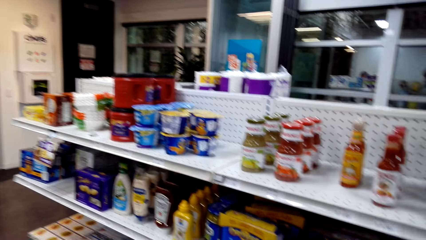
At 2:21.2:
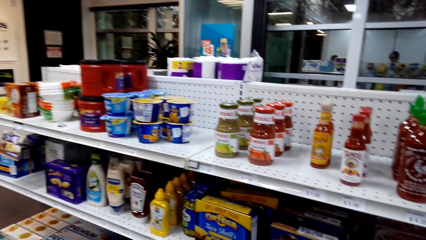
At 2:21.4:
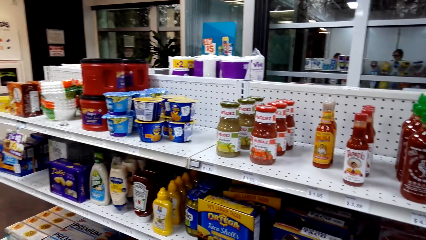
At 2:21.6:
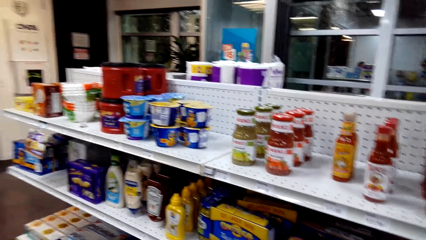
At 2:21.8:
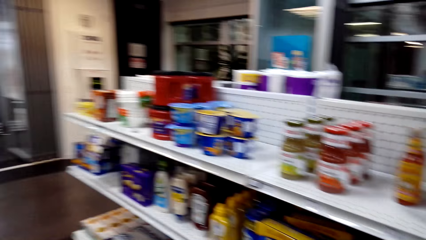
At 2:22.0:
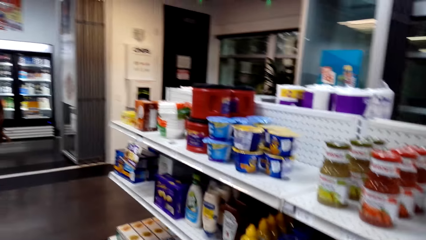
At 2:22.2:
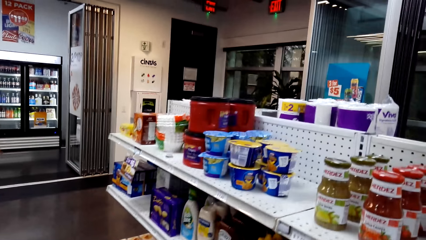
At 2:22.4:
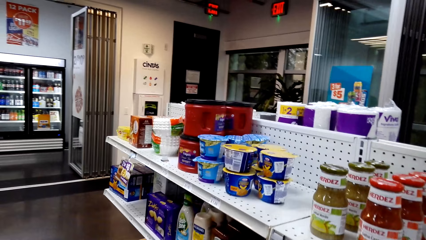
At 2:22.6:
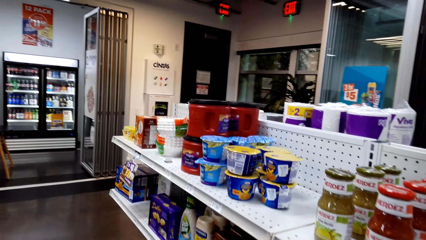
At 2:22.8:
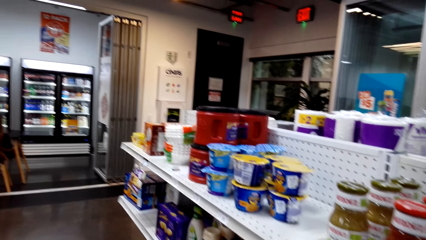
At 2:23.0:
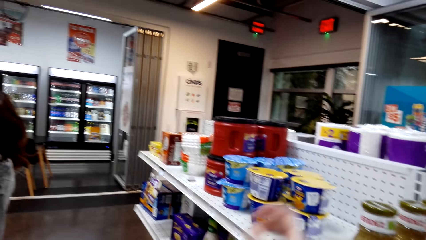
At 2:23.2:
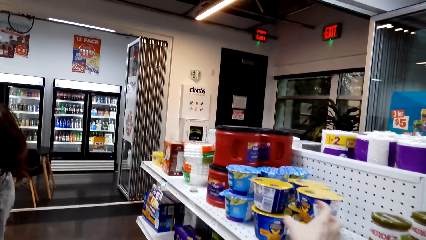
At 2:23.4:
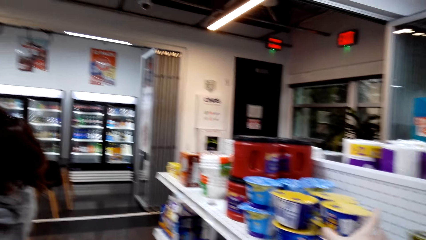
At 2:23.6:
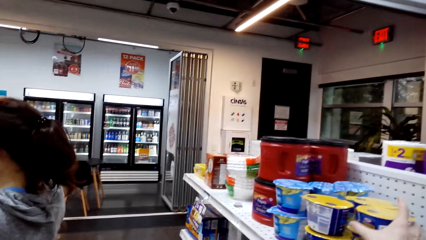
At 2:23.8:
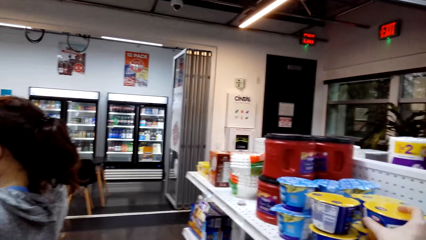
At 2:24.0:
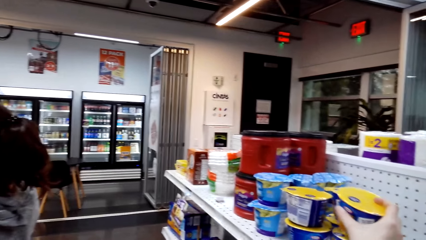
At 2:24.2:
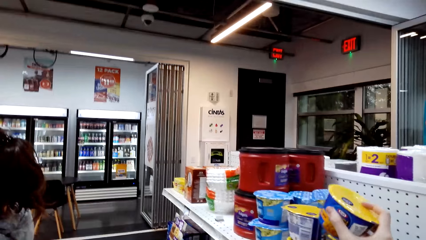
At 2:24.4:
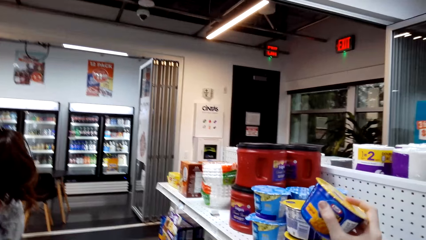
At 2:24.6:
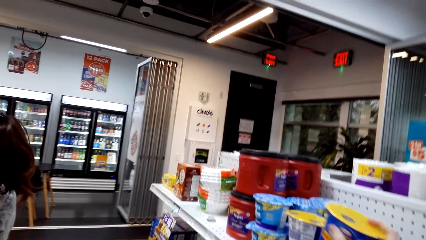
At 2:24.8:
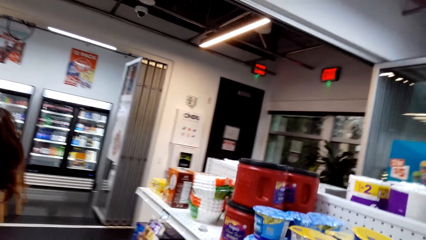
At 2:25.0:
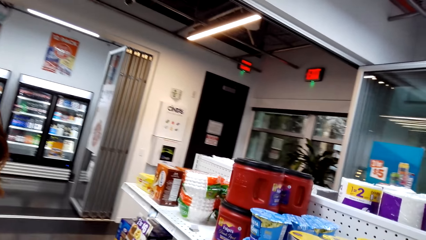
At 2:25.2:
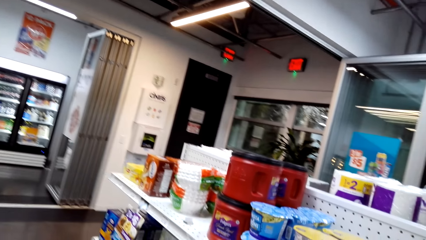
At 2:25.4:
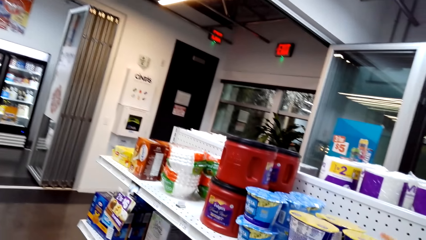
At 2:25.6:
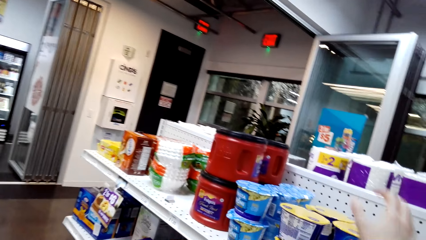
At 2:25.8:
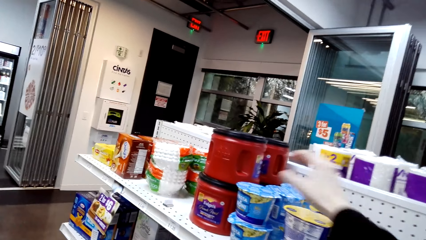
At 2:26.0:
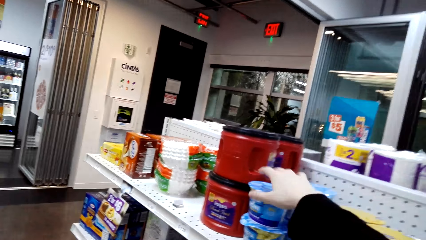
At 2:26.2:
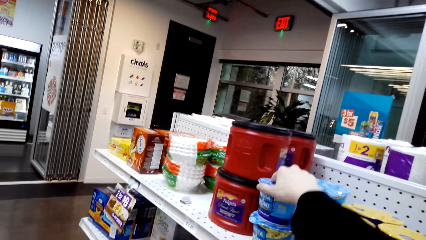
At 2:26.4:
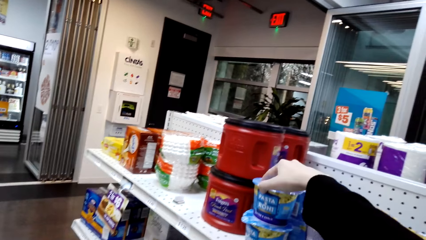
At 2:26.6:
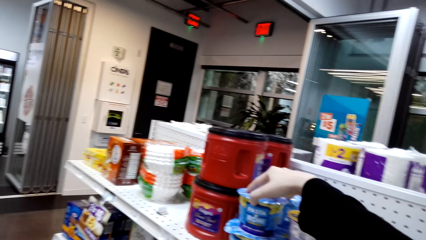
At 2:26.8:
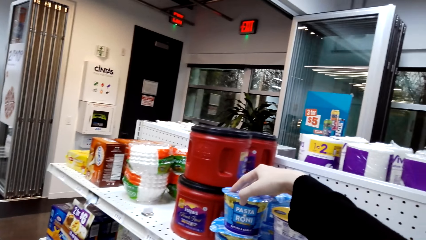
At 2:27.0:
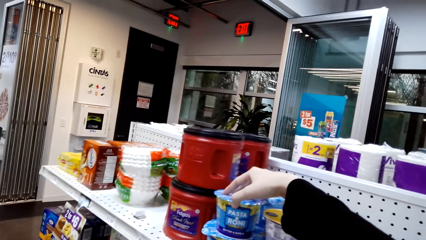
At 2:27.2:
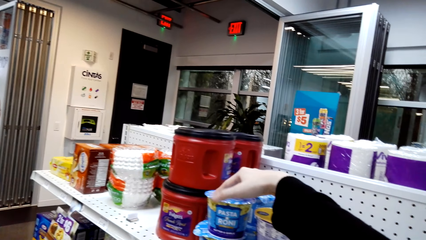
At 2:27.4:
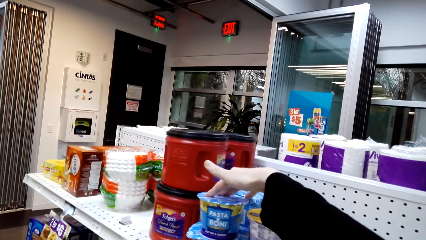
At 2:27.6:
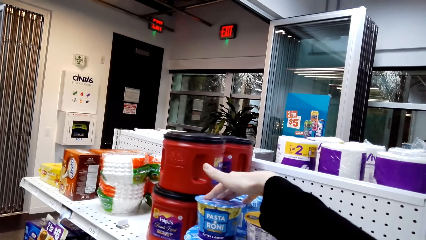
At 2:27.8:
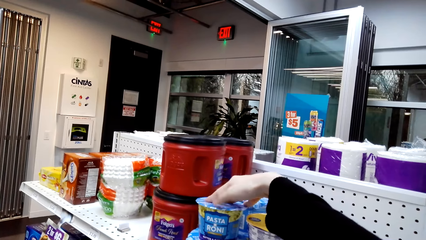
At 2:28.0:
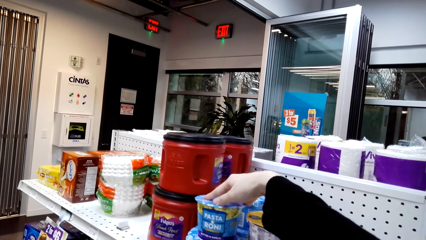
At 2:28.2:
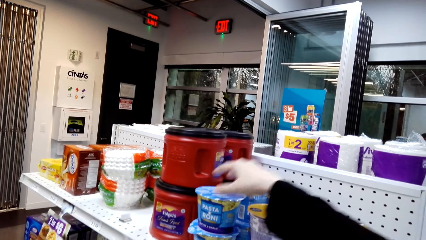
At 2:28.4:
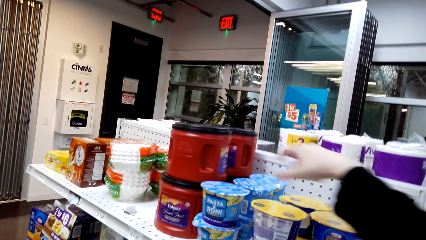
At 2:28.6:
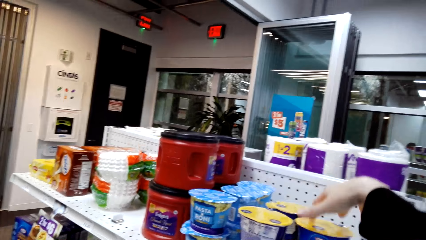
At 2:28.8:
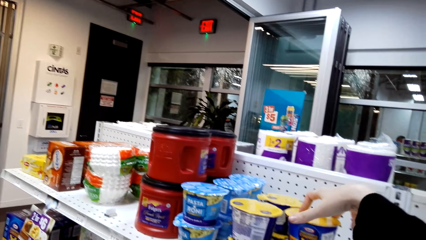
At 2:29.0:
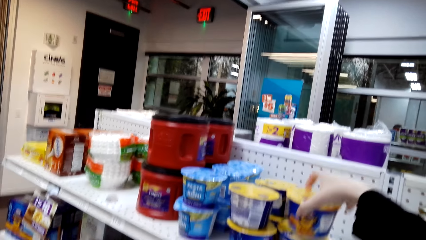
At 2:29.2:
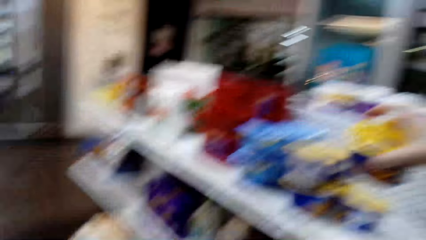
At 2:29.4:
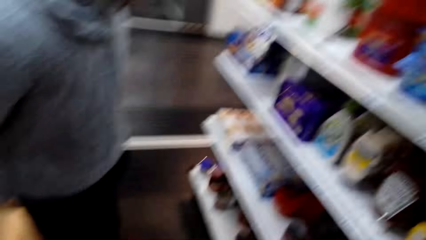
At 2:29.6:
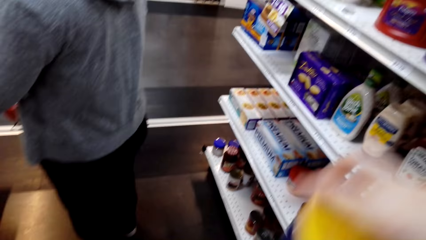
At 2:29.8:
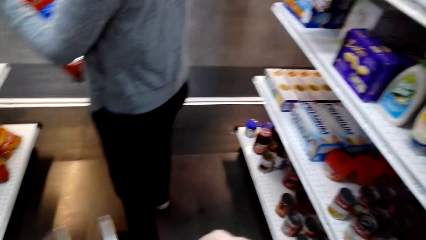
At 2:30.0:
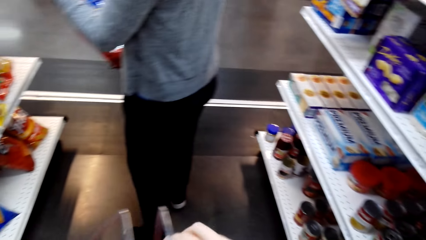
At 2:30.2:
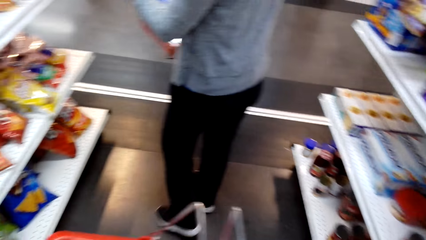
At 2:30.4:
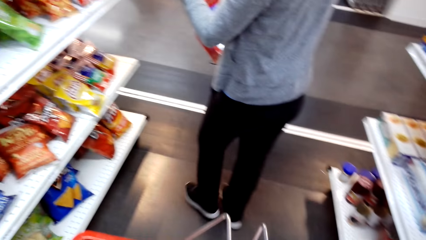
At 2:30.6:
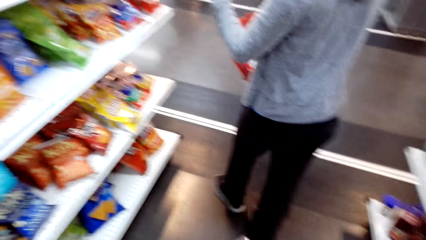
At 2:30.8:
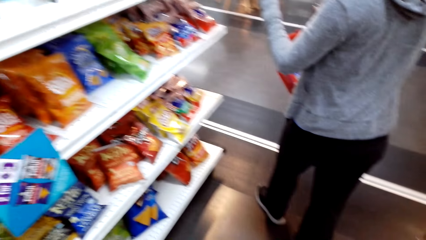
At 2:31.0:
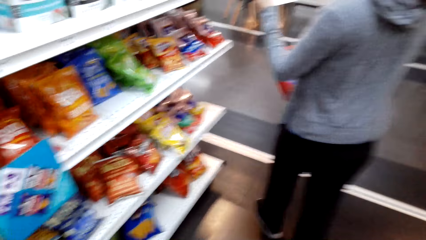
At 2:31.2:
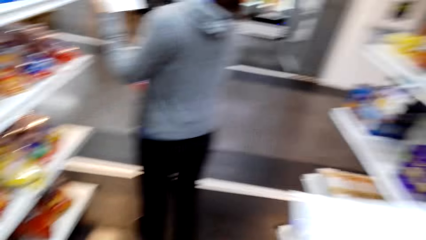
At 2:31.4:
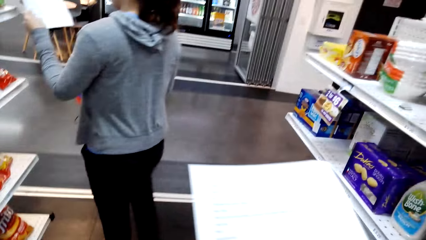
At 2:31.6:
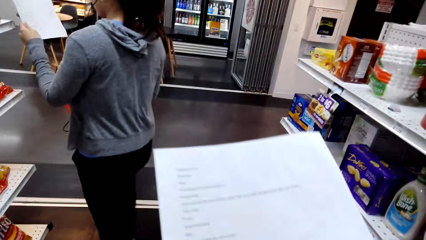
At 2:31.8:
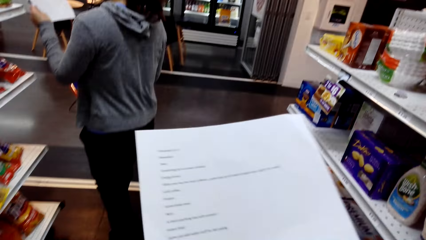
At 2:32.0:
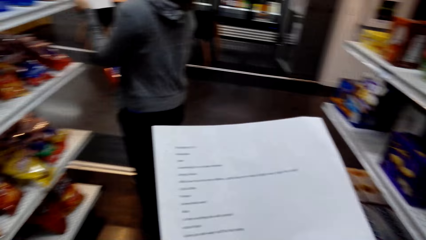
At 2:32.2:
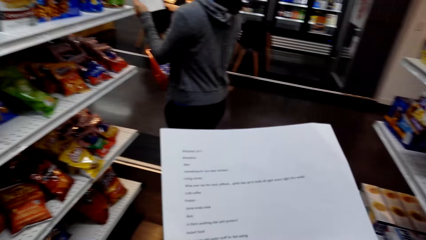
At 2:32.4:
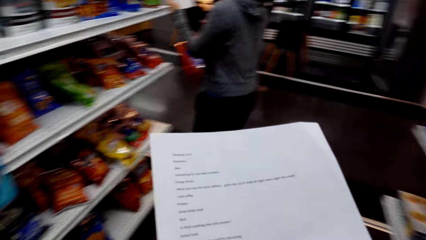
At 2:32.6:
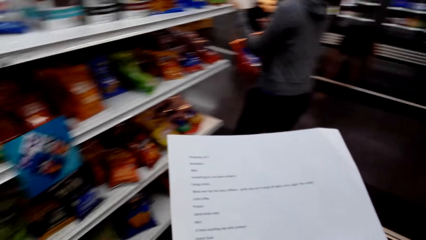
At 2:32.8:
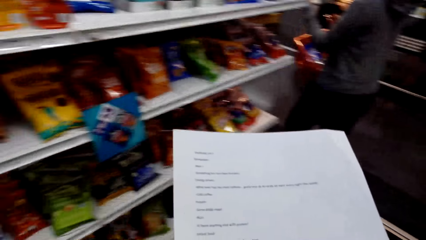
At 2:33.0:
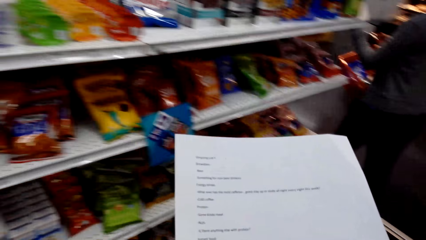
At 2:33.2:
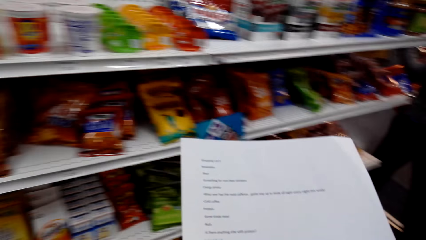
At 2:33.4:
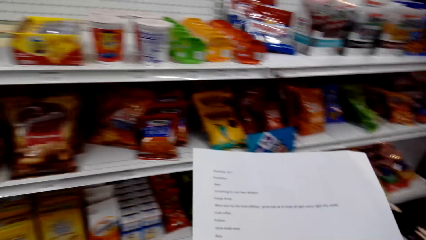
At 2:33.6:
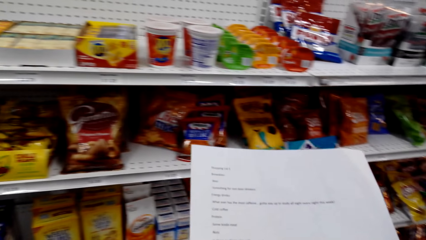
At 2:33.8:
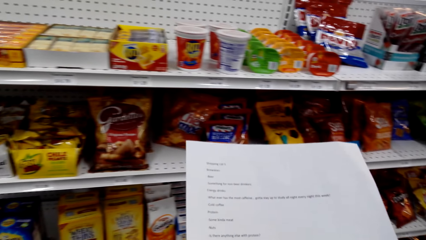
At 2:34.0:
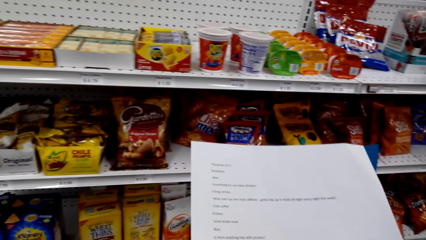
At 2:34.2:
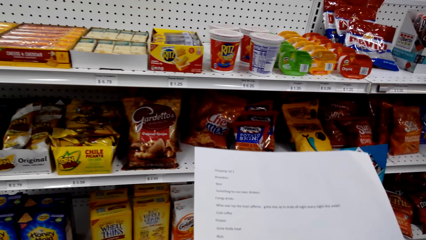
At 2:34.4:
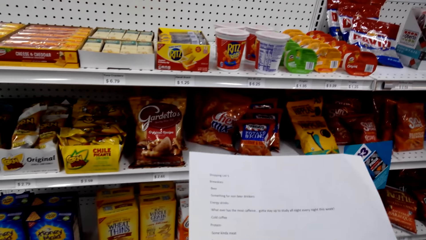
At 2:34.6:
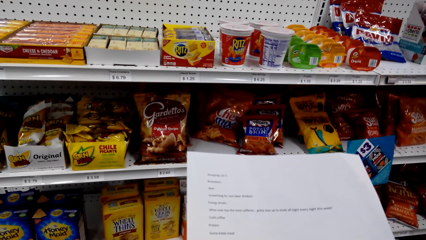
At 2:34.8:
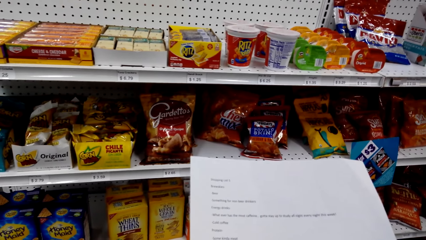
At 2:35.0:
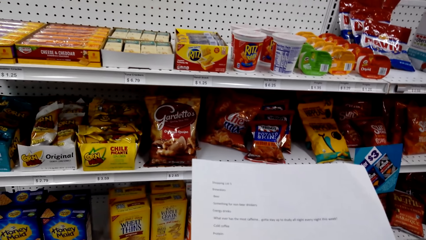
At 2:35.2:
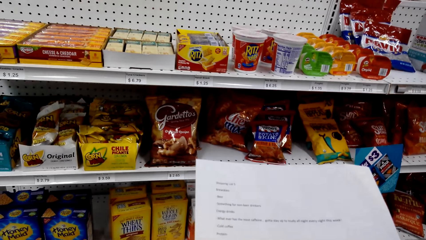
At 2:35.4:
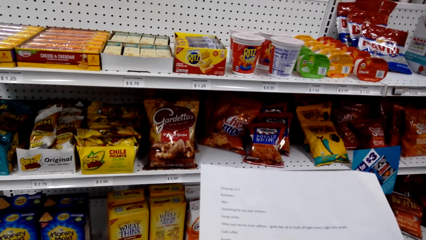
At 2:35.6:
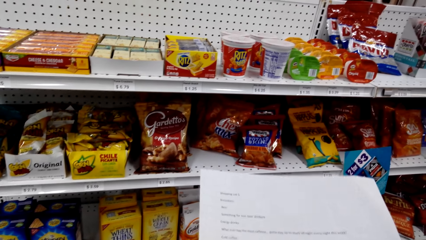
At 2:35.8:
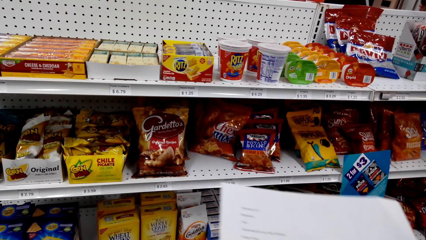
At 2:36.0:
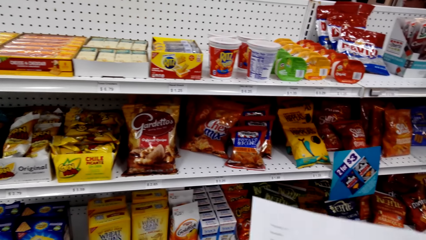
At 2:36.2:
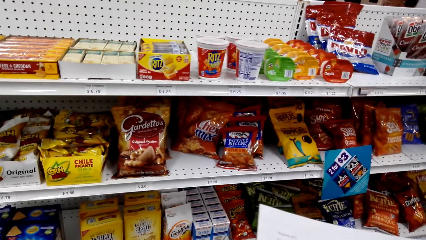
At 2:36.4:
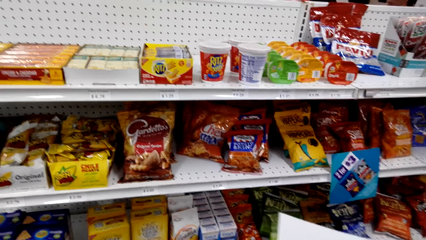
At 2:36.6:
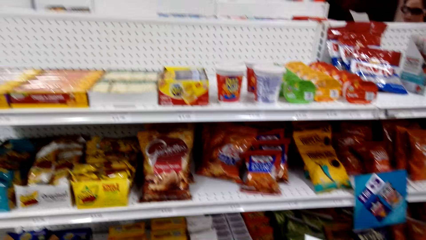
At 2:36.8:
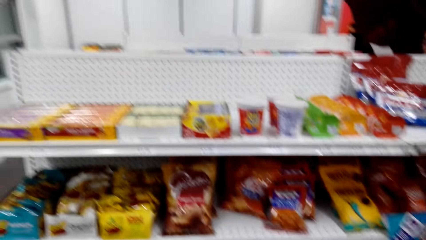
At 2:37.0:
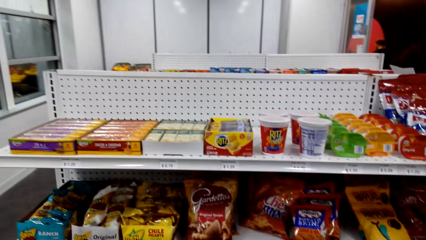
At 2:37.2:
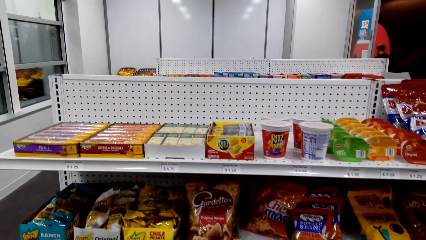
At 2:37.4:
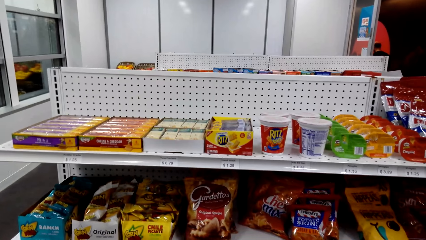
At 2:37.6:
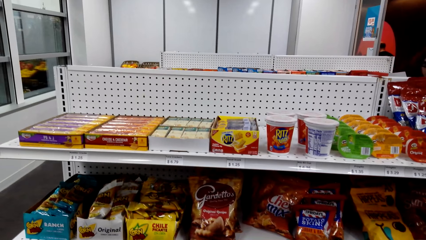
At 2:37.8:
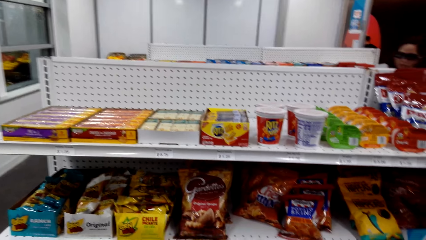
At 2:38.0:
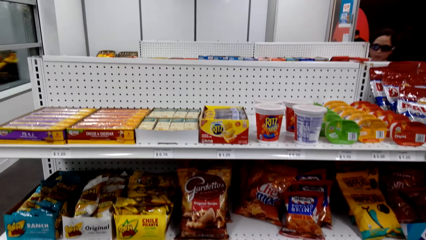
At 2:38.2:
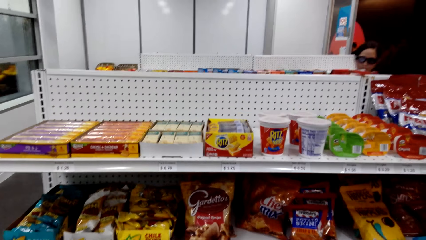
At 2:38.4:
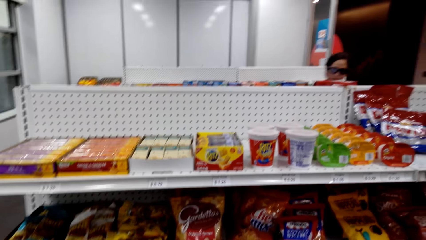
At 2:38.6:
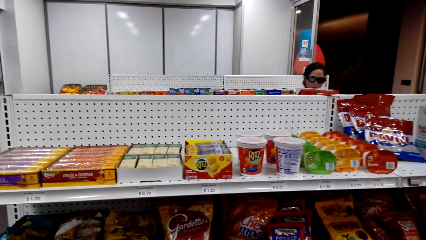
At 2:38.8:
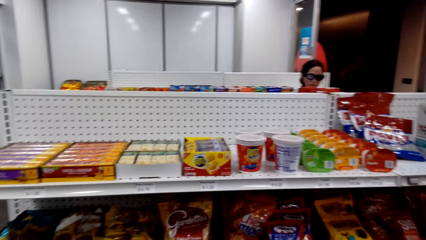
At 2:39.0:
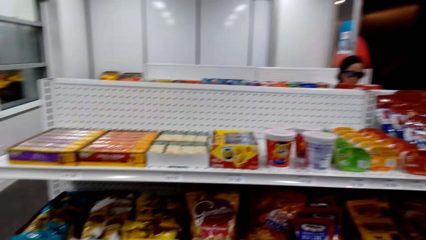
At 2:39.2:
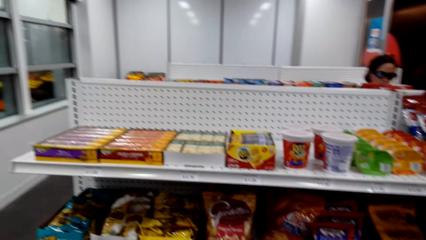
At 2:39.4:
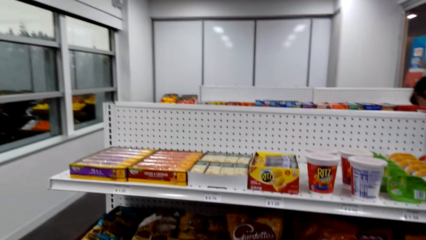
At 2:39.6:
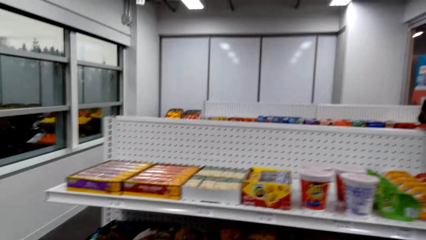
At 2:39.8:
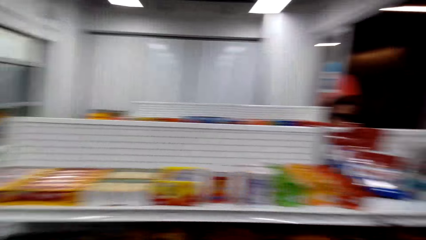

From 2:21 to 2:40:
The camera wearer adjusts something. They touch a bottle of yoghurt on the shelf. They adjust a pasta roni. They pick up the bottle of yoghurt from the shelf. They put the bottle of yoghurt in the shopping basket. A woman walks around in the supermarket with a list paper in the hand. The camera wearer views a list paper. They view items on a supermarket shelving.
